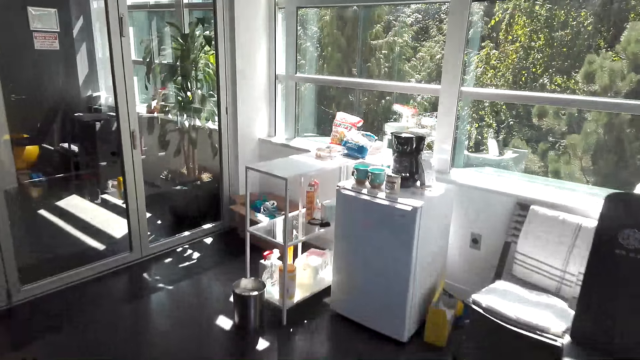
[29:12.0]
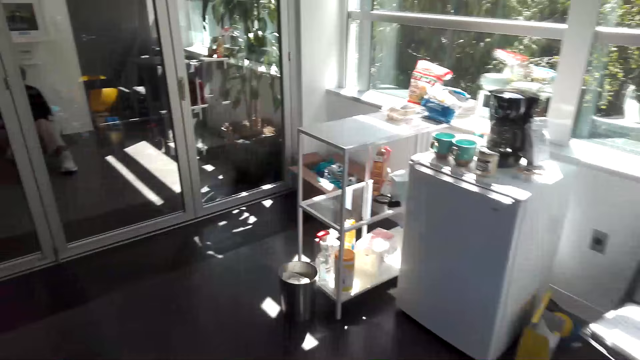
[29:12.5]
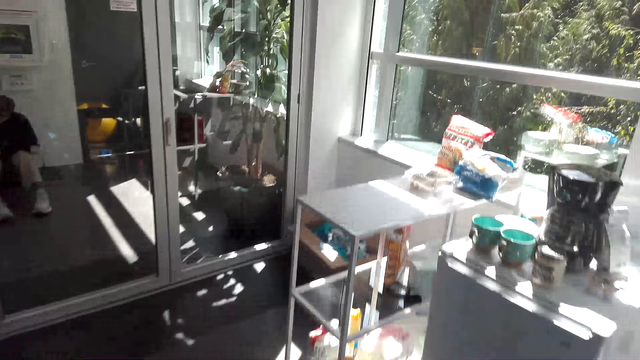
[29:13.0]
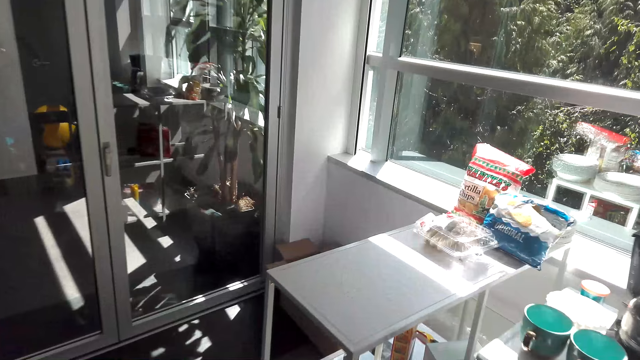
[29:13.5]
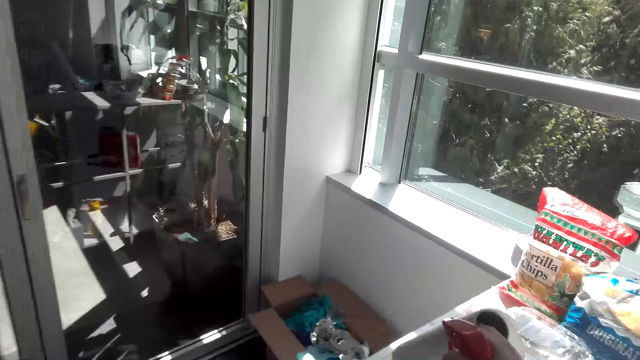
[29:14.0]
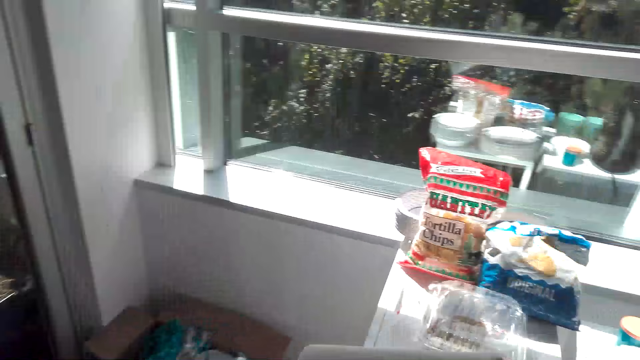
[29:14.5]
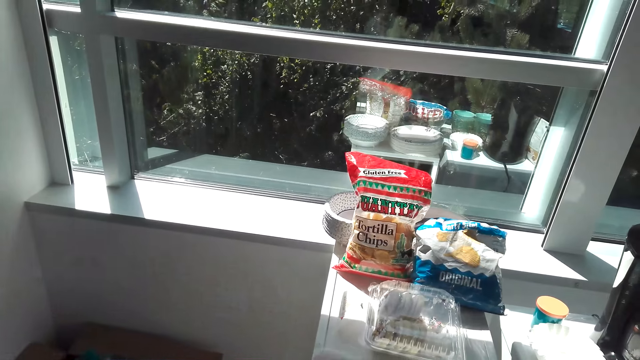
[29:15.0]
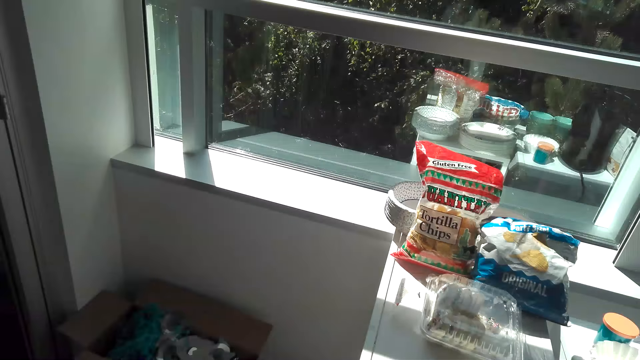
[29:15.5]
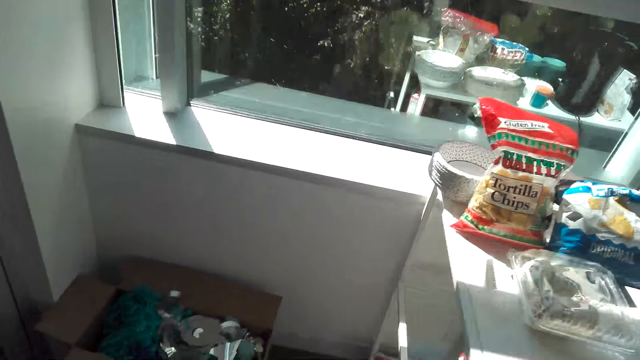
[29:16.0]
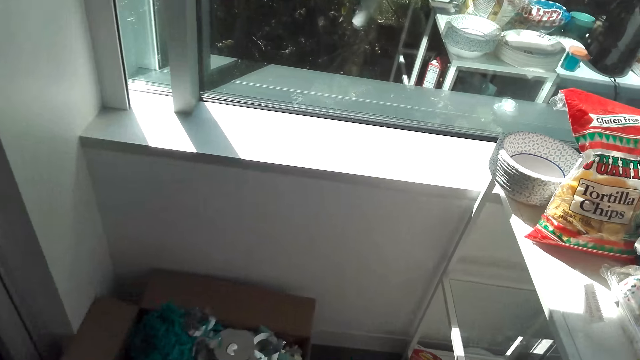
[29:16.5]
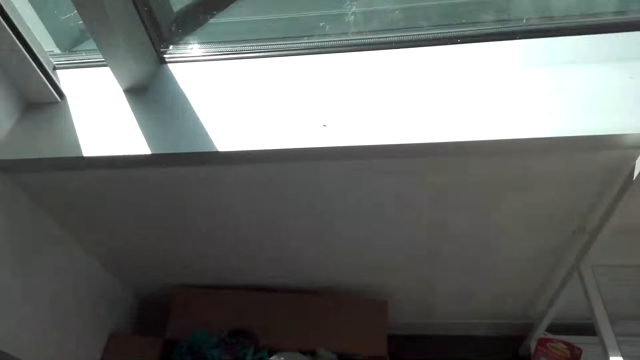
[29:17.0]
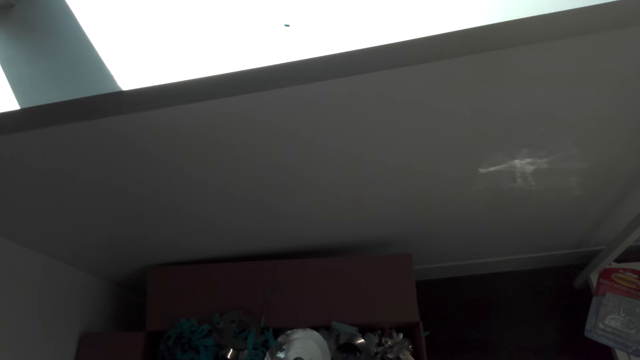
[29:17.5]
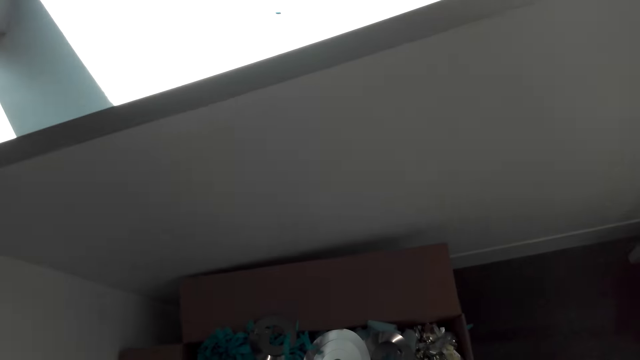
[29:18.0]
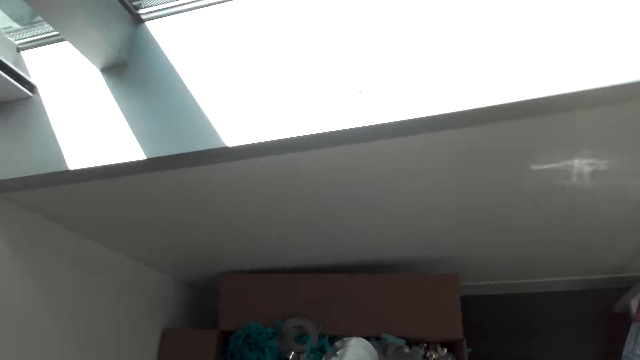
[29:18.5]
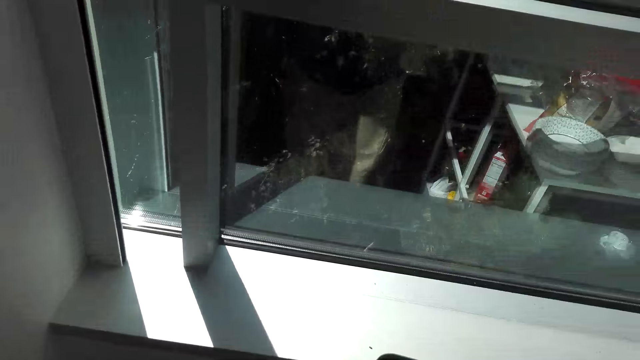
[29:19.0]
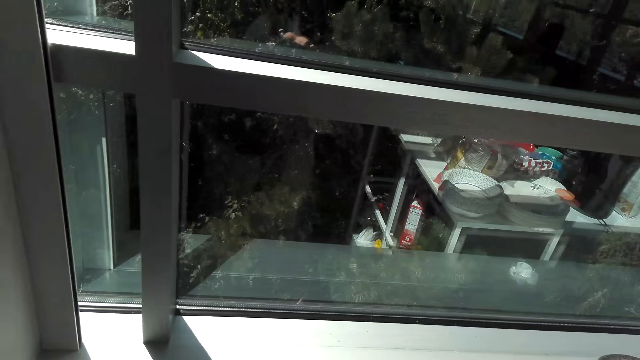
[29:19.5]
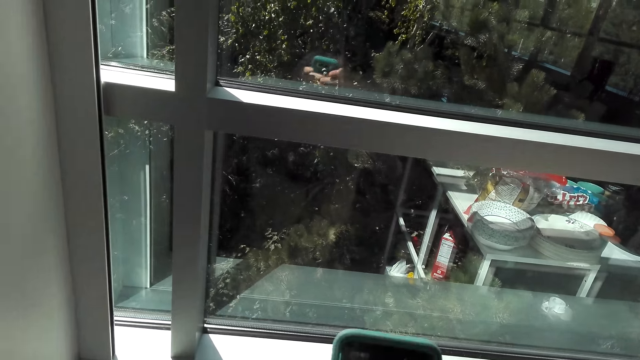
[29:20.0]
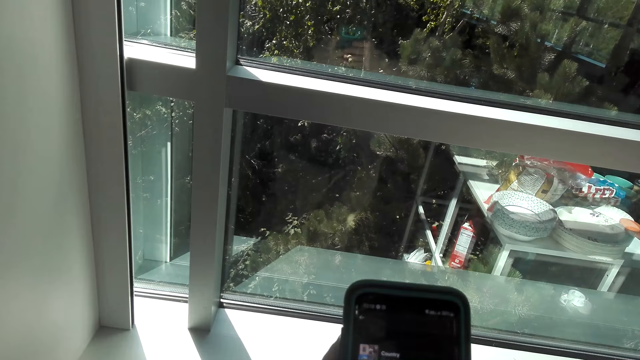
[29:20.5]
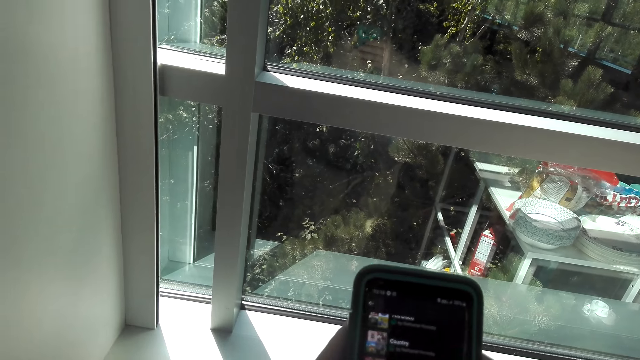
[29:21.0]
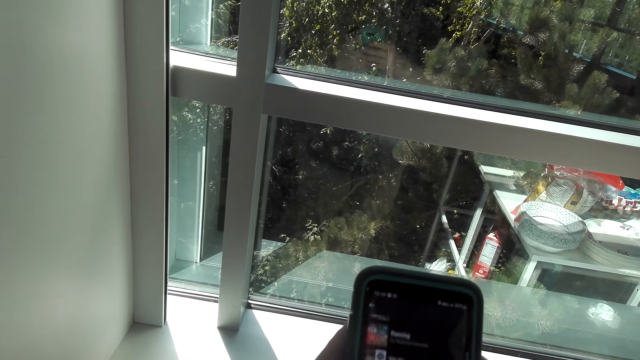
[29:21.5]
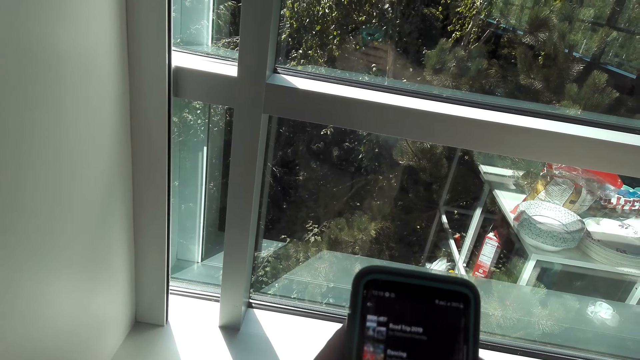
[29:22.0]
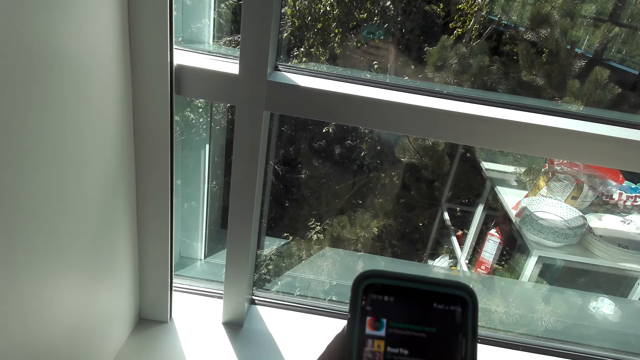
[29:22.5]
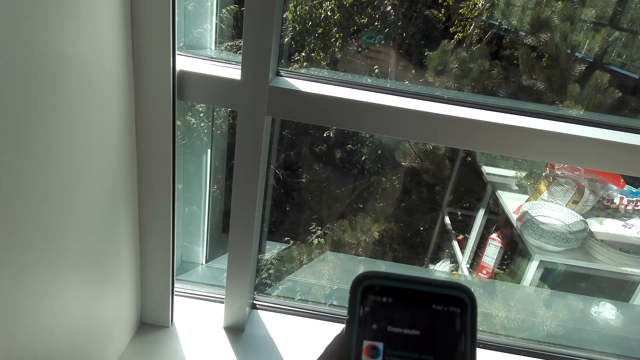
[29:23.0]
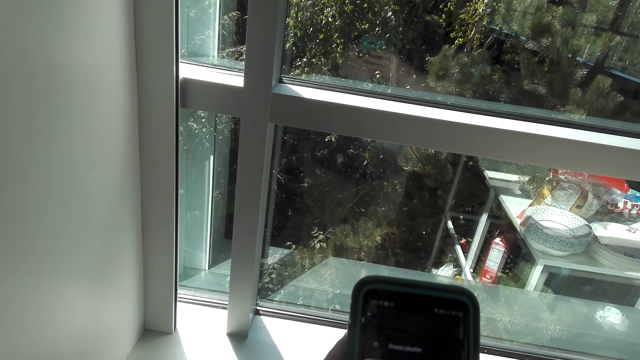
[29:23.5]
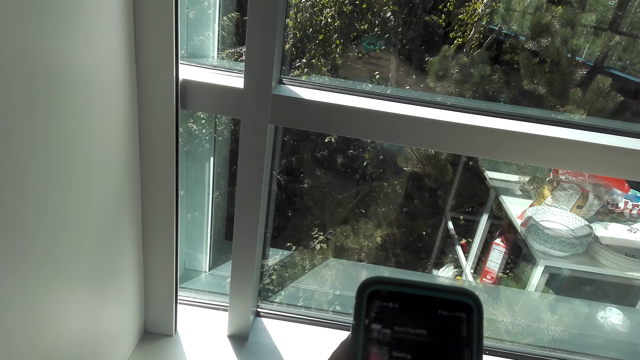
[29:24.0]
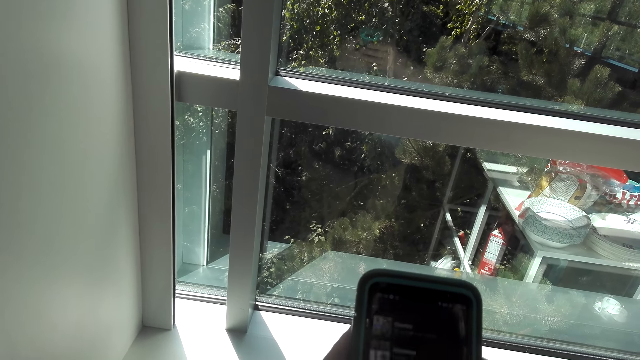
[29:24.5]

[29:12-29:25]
The camera wearer puts a roll of tissue down. They use a phone.

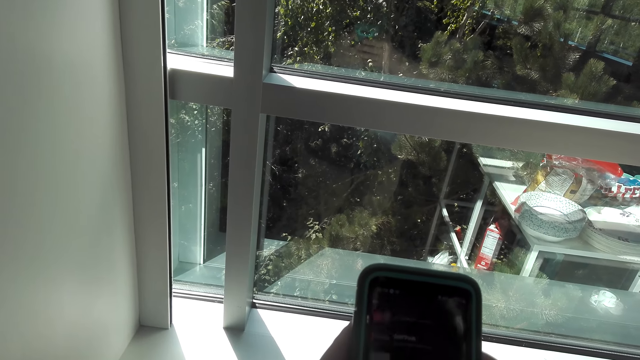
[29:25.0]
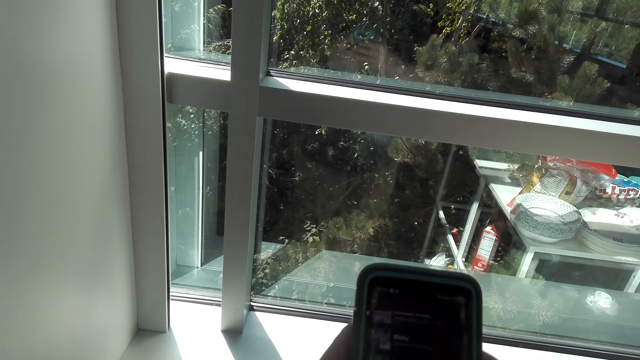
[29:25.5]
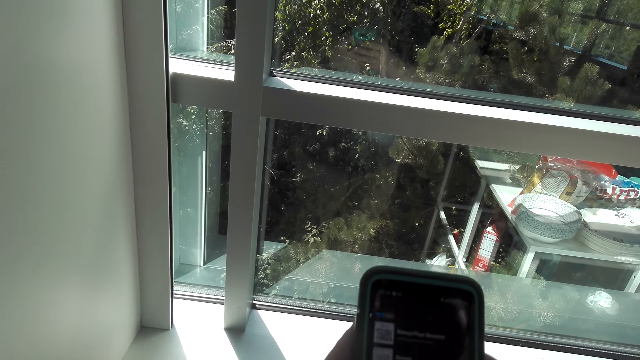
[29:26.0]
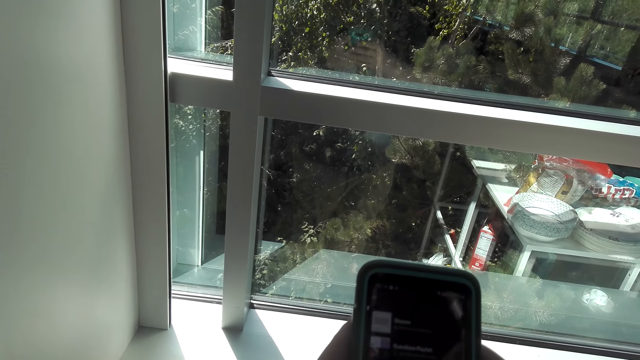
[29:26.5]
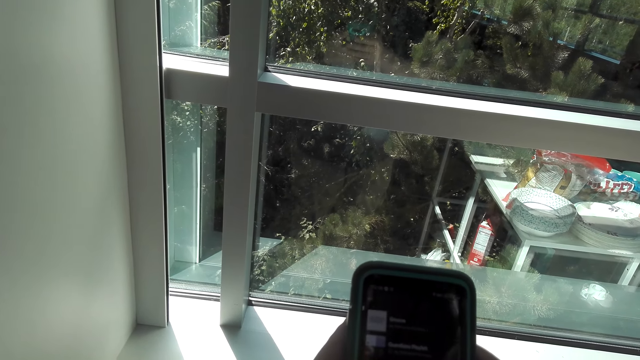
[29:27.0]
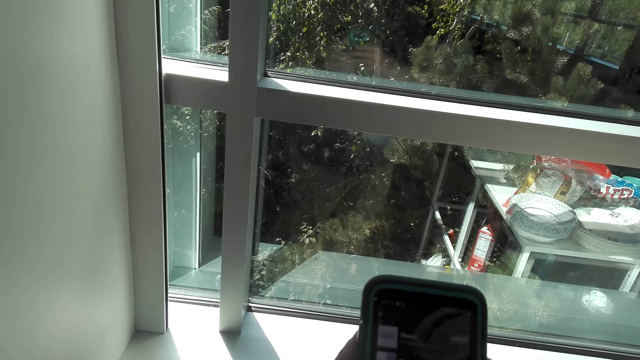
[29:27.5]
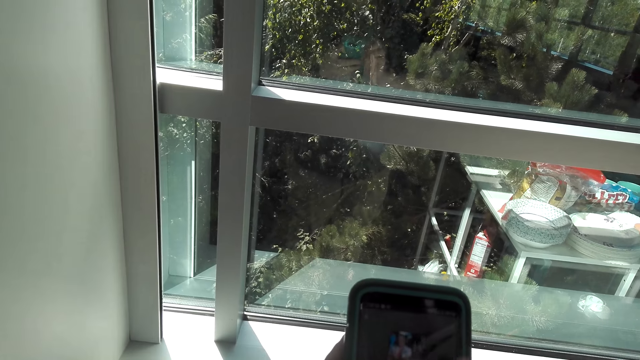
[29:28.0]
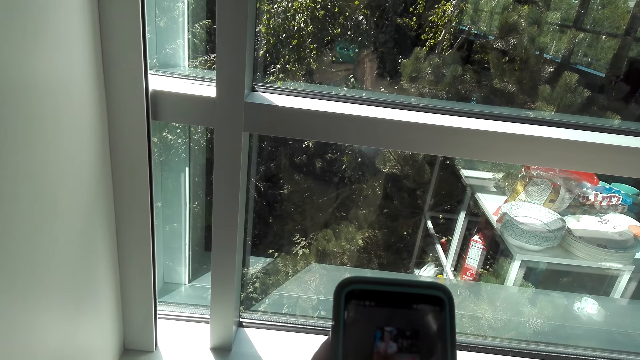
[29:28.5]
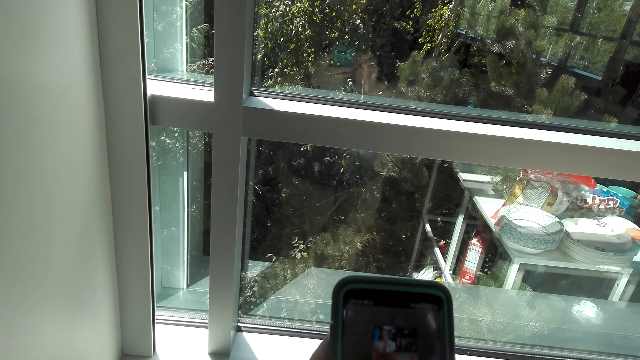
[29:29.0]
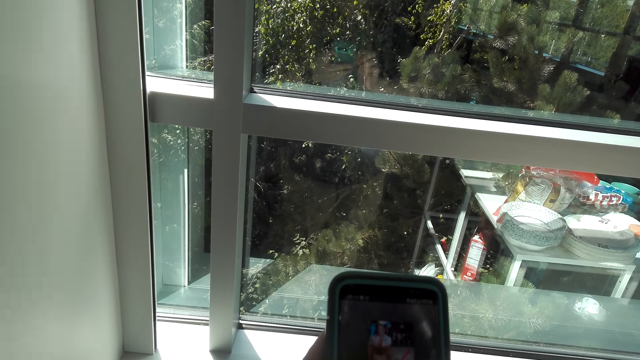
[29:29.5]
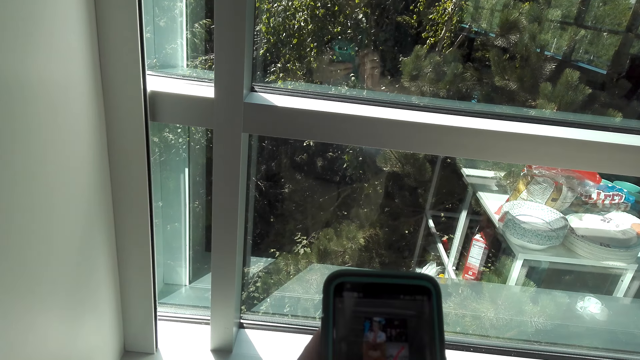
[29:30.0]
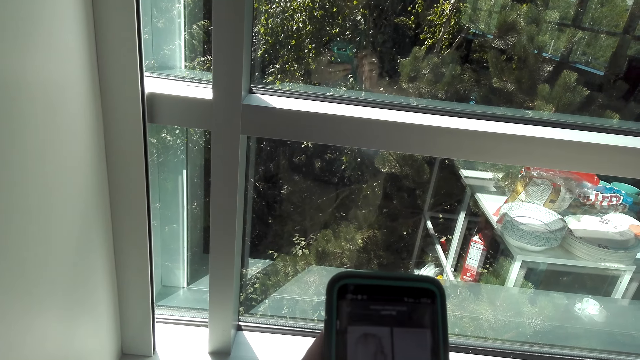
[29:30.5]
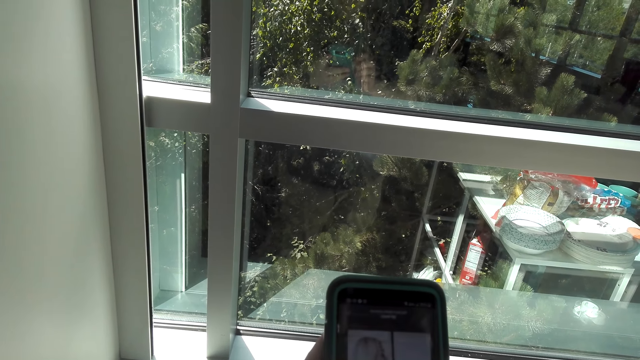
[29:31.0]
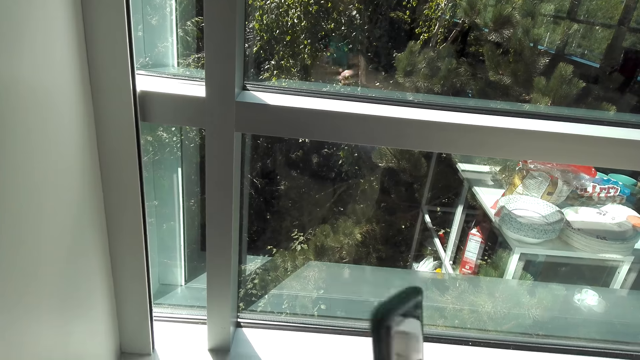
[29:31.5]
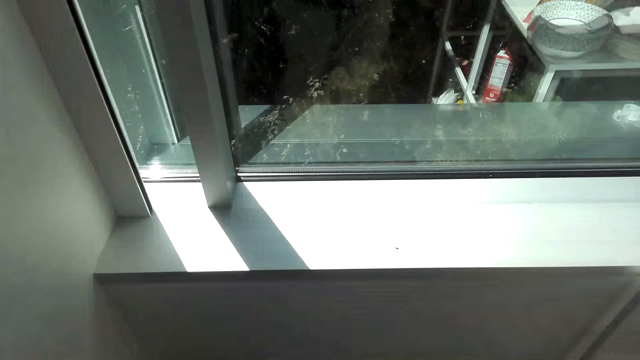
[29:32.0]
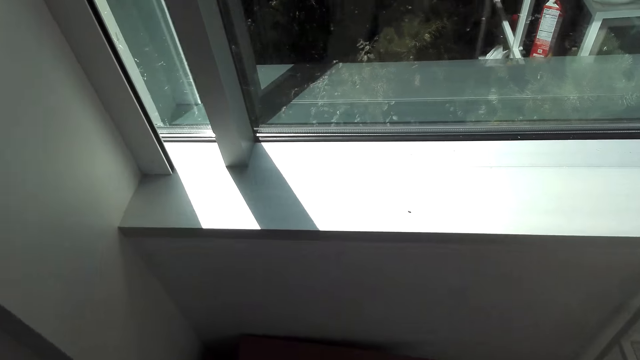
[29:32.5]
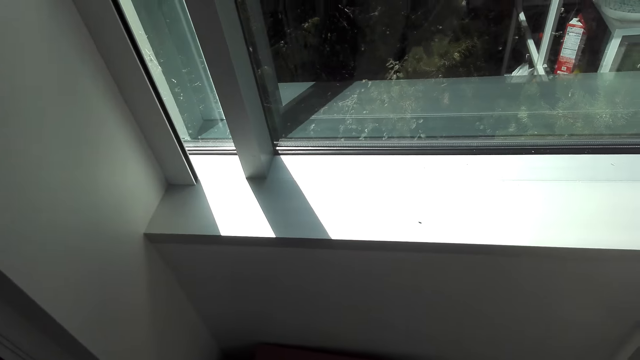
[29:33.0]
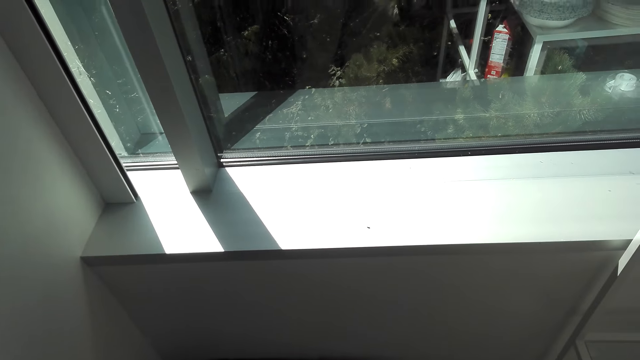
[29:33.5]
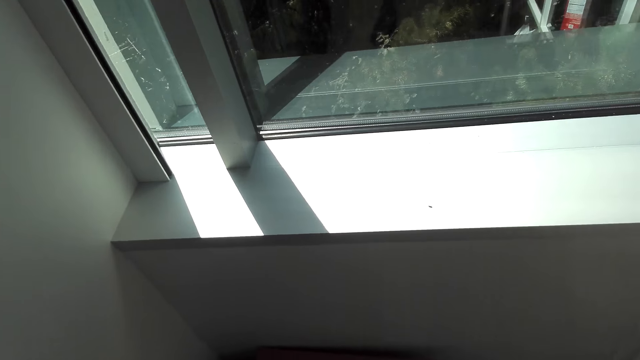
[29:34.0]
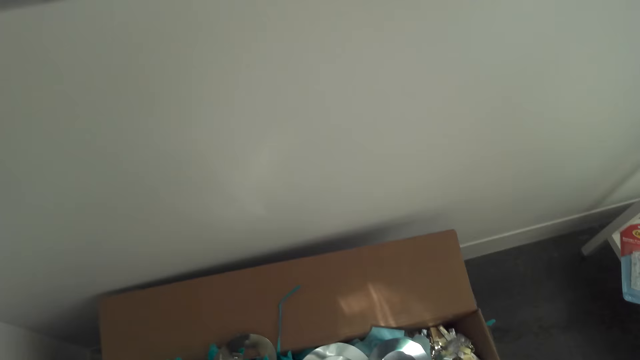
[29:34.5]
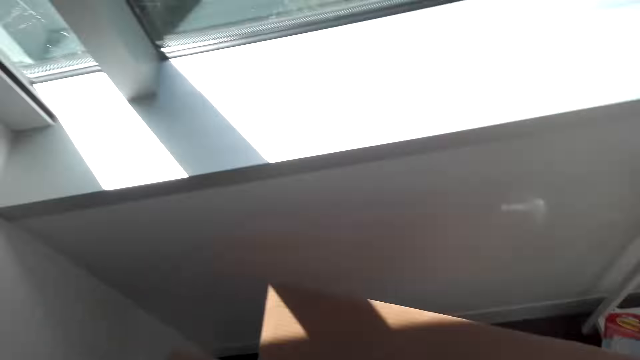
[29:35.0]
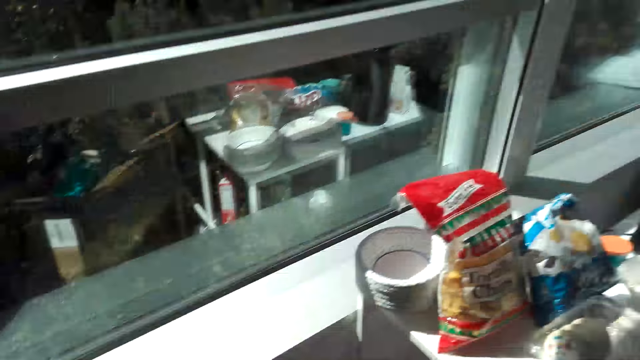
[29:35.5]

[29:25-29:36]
The camera wearer picks up a box of ribbons.
